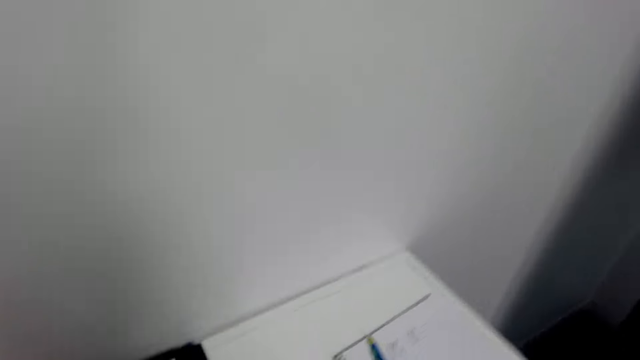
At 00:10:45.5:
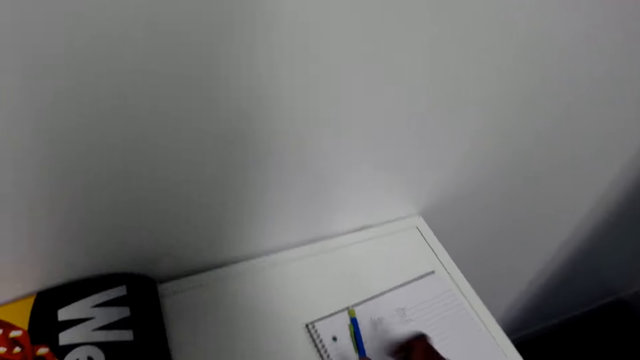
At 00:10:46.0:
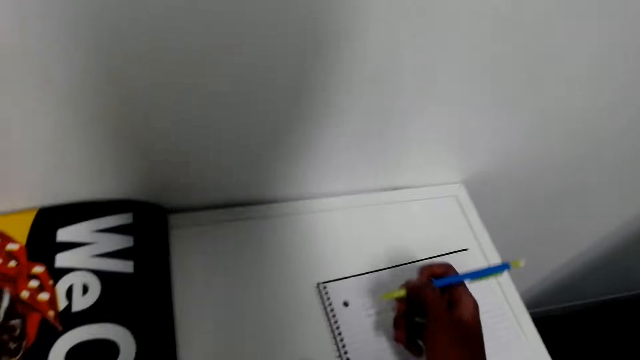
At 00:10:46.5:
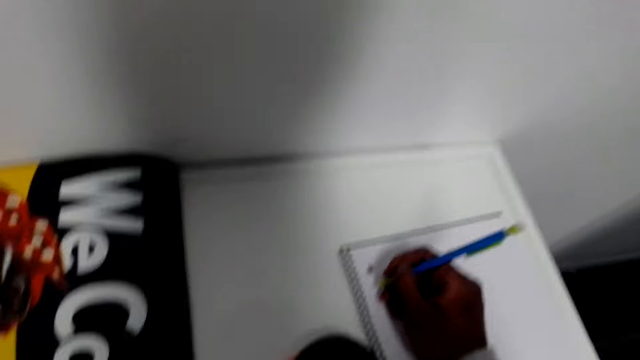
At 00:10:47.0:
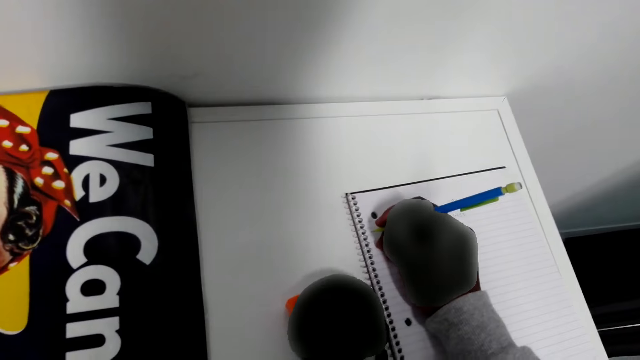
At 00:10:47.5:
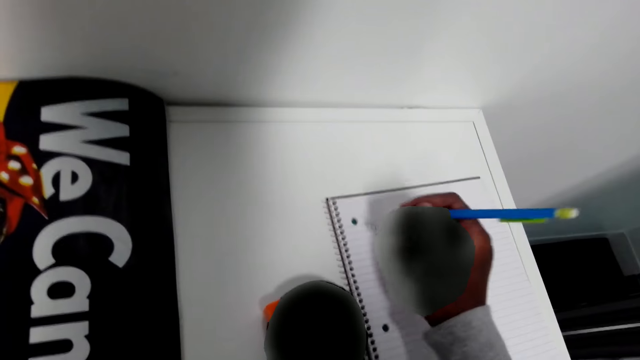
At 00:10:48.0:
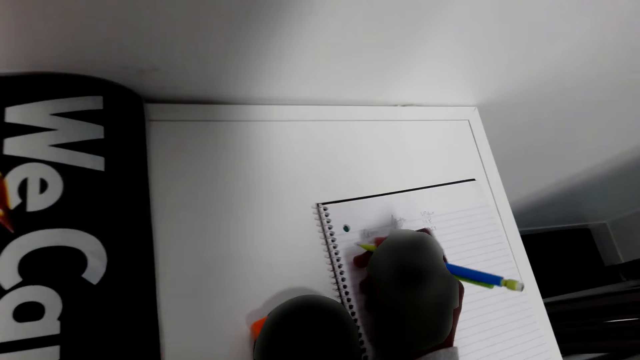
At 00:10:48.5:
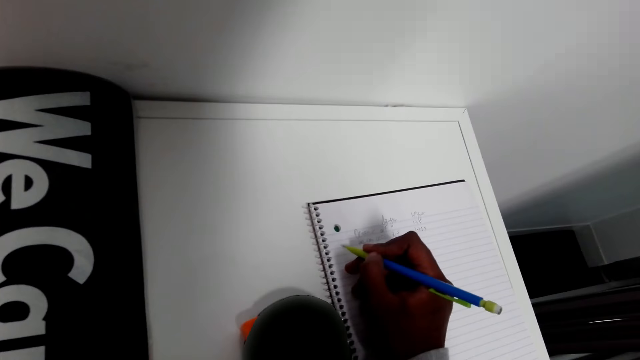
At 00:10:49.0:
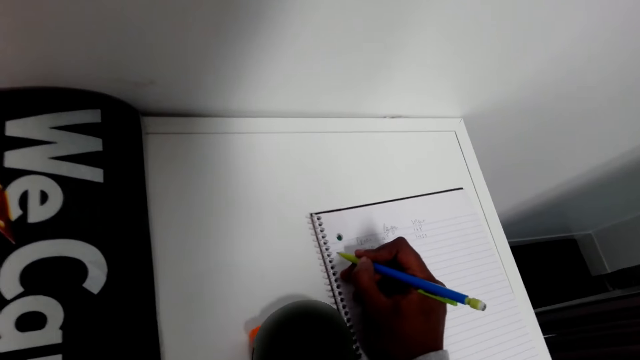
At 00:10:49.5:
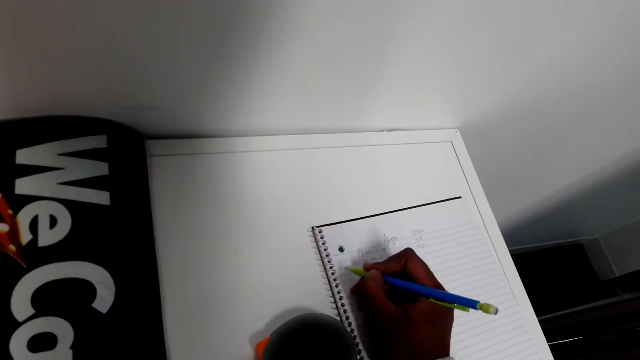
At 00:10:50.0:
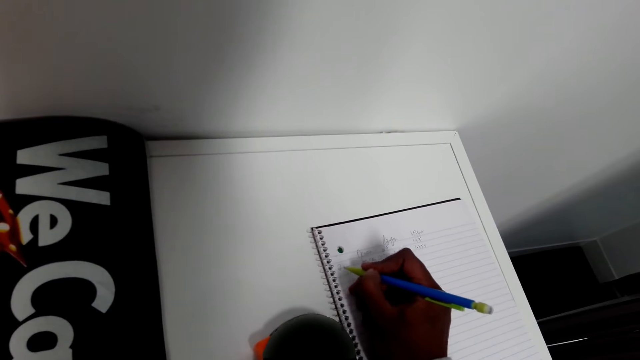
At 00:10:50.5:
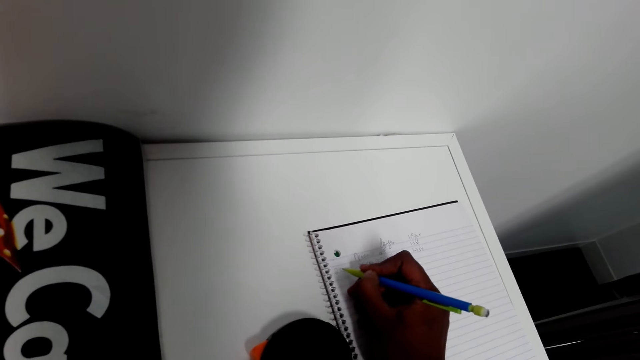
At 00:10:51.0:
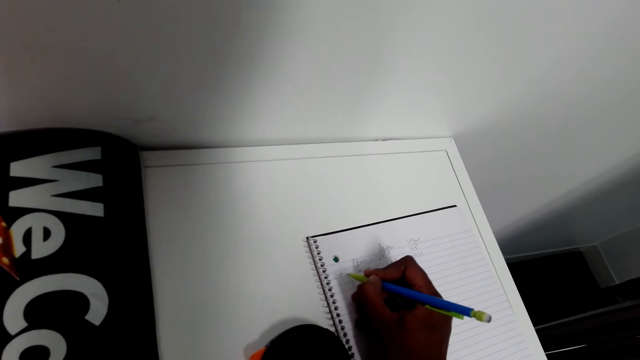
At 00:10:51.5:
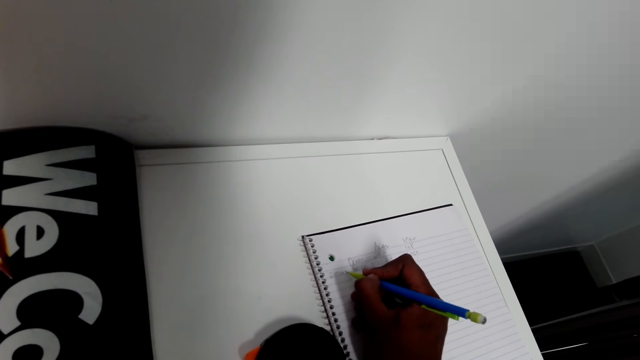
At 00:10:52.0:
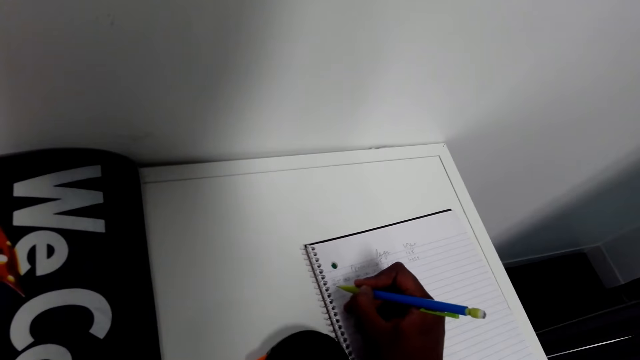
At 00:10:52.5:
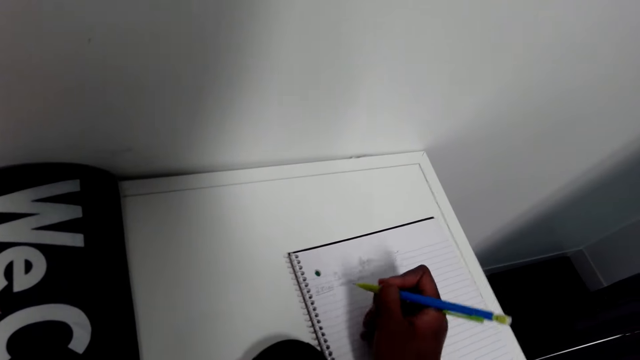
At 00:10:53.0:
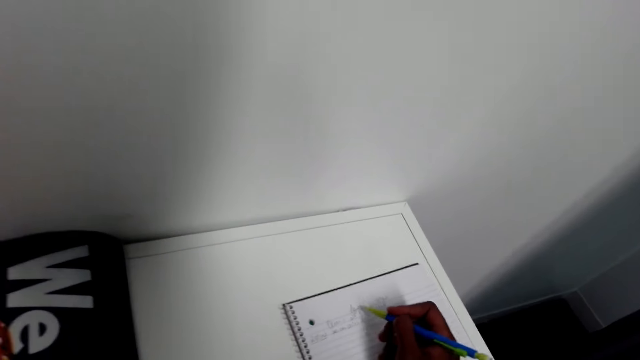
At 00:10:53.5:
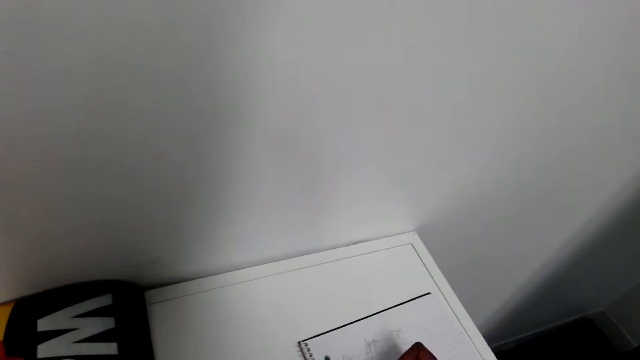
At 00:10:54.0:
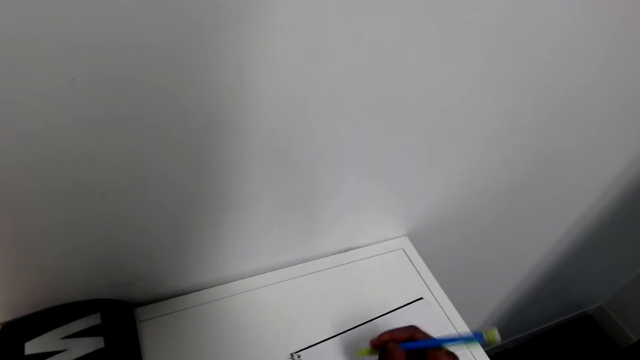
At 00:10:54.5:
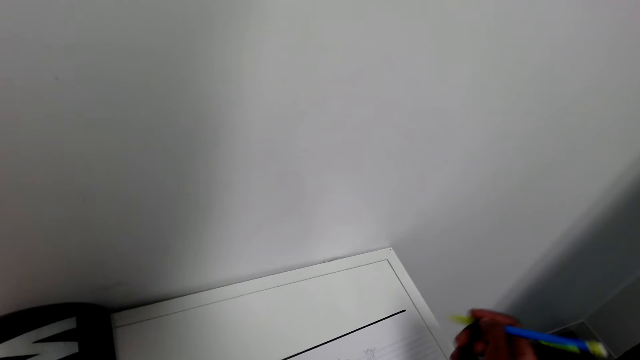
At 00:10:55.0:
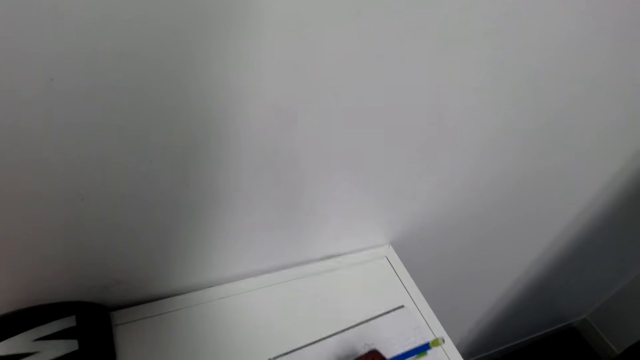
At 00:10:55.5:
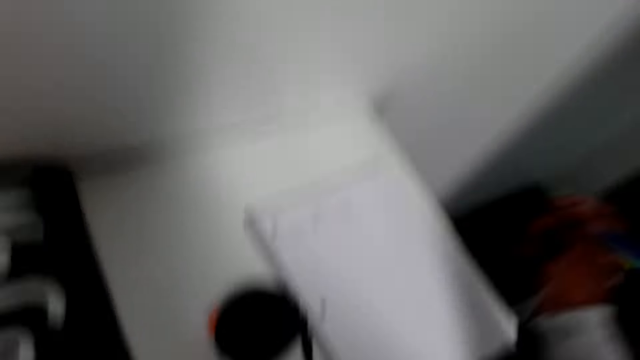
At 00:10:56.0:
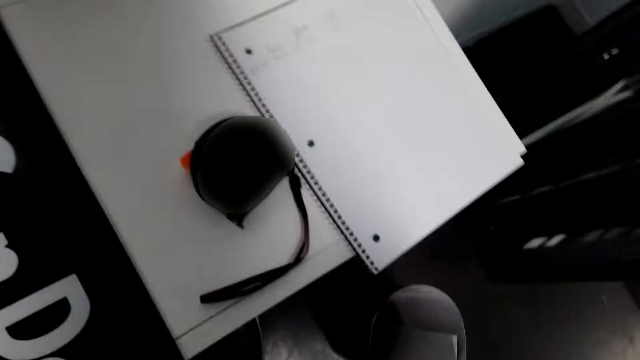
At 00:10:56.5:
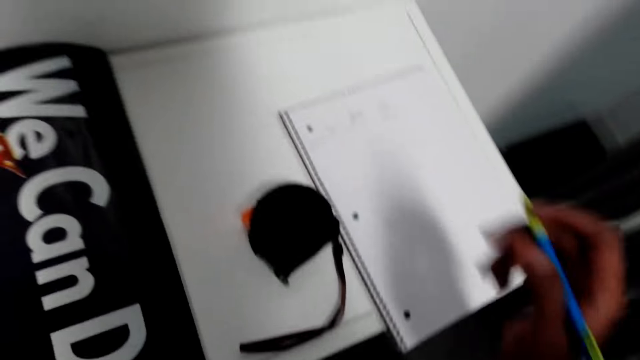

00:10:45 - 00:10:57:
The camera wearer places the poster on the bookshelves. They pick up the pen. They write on the plain paper. They write on the notebook.

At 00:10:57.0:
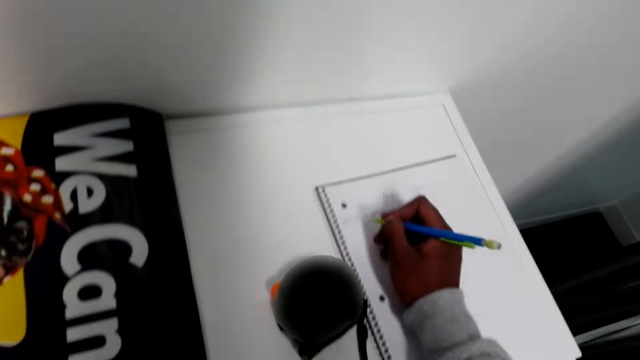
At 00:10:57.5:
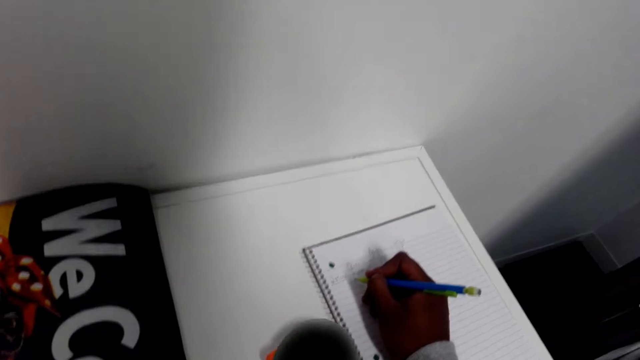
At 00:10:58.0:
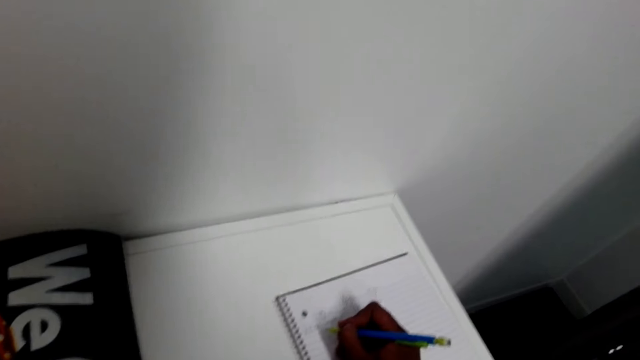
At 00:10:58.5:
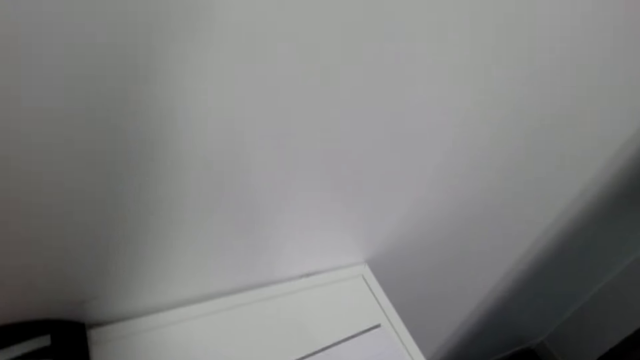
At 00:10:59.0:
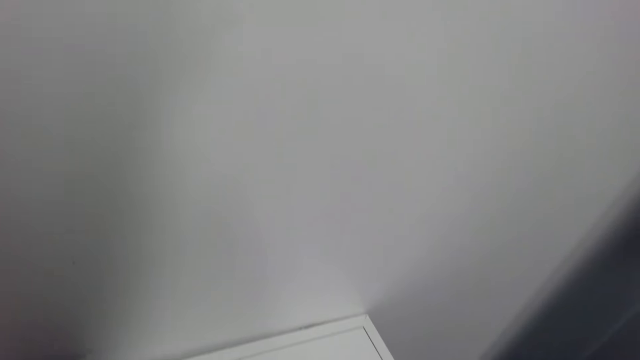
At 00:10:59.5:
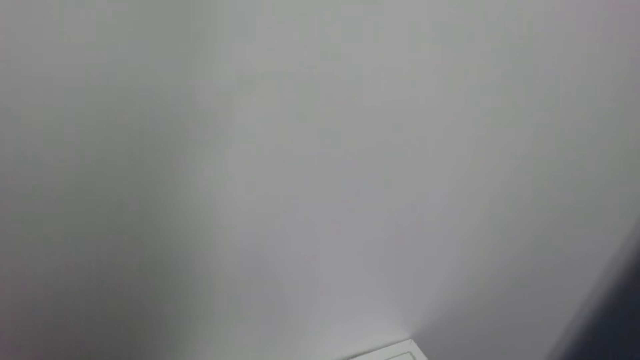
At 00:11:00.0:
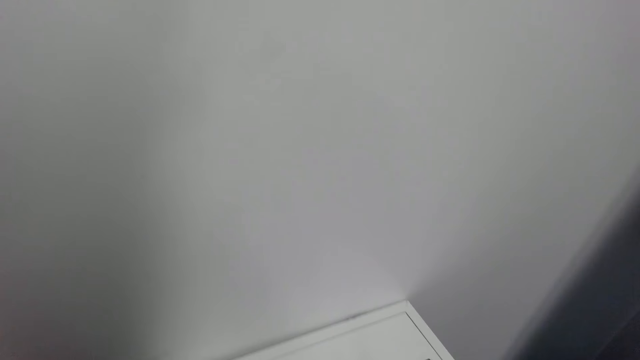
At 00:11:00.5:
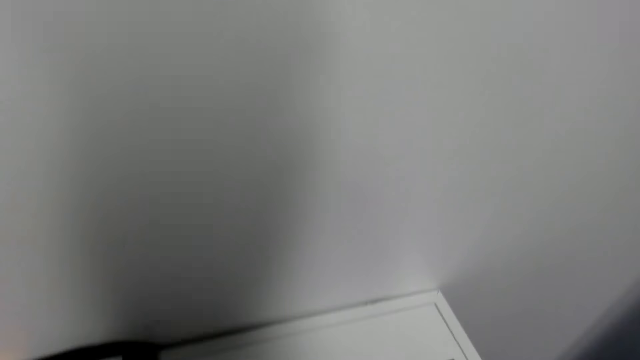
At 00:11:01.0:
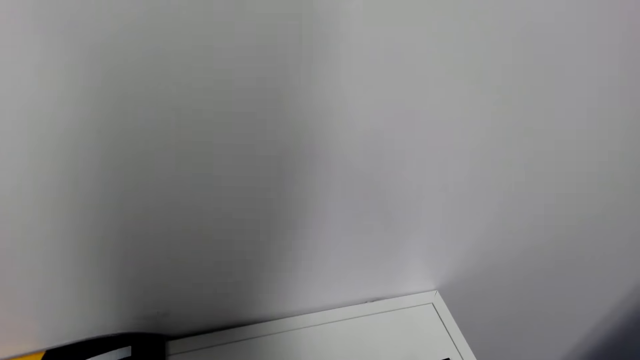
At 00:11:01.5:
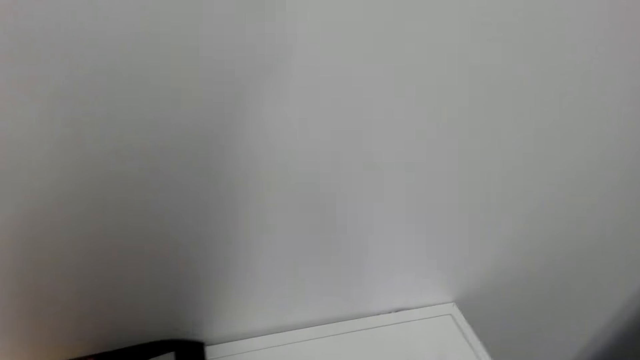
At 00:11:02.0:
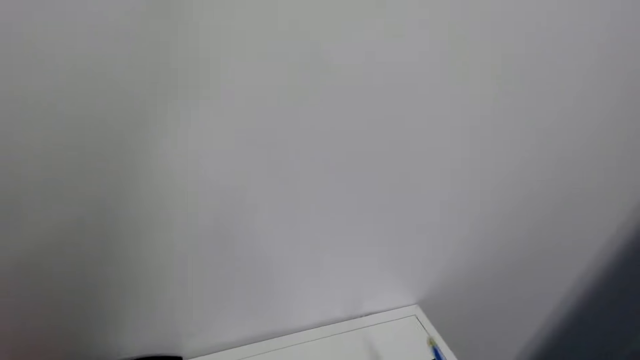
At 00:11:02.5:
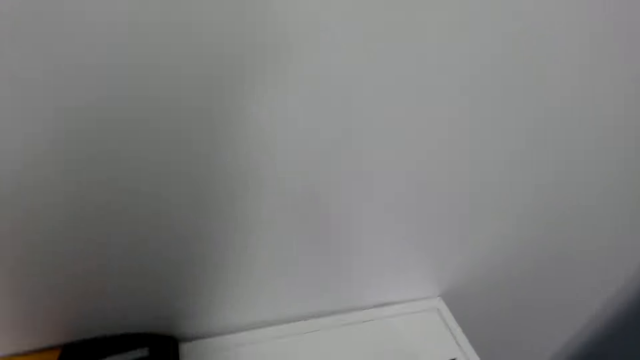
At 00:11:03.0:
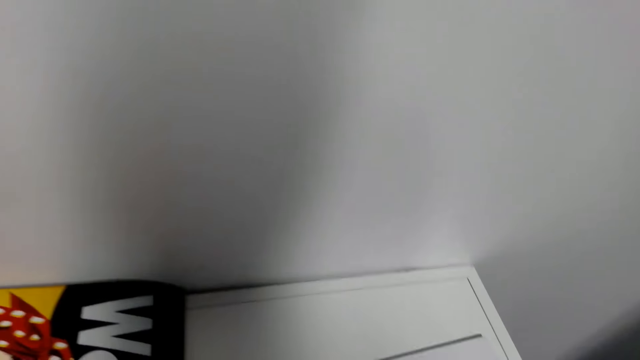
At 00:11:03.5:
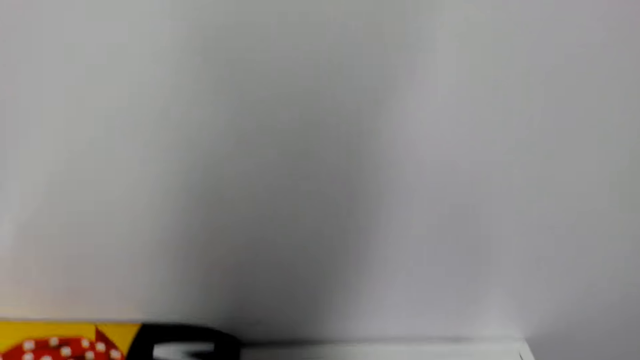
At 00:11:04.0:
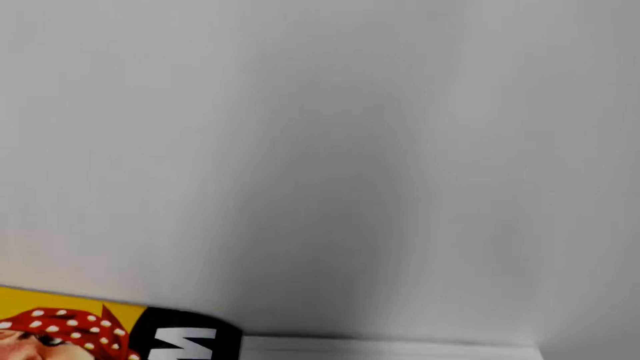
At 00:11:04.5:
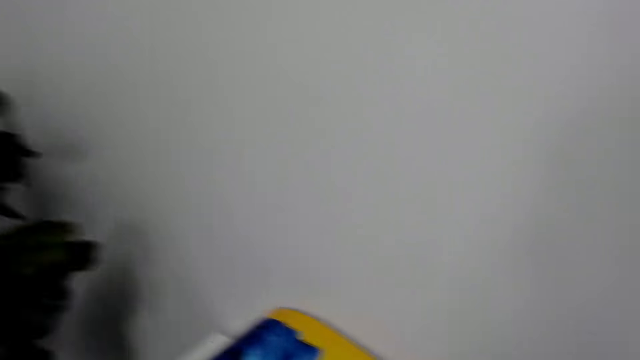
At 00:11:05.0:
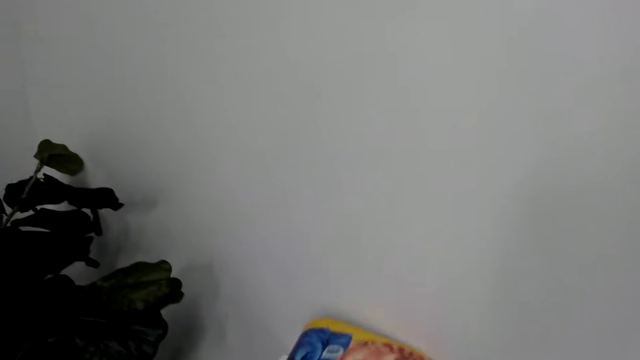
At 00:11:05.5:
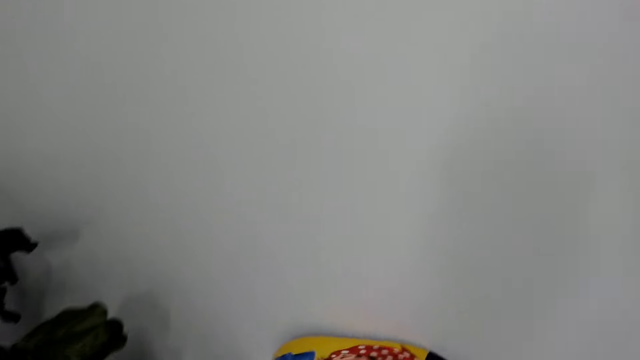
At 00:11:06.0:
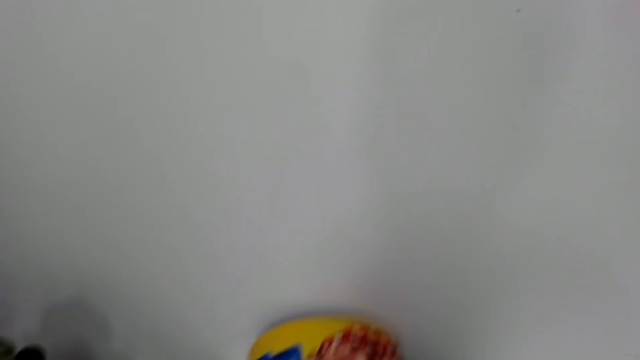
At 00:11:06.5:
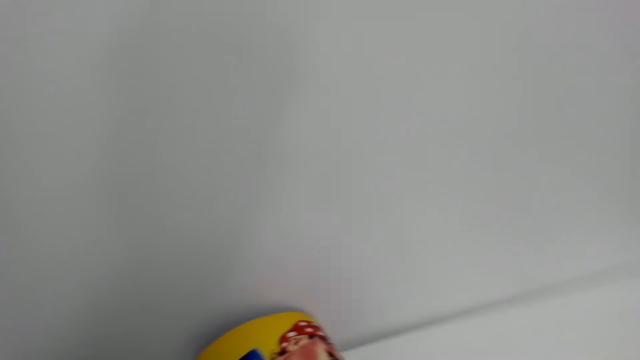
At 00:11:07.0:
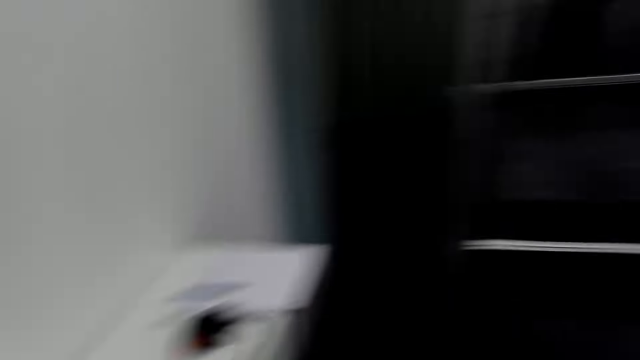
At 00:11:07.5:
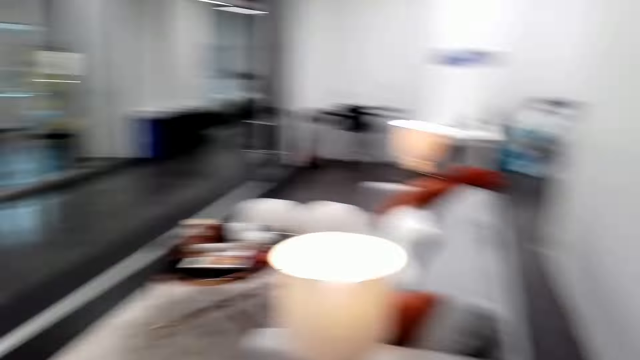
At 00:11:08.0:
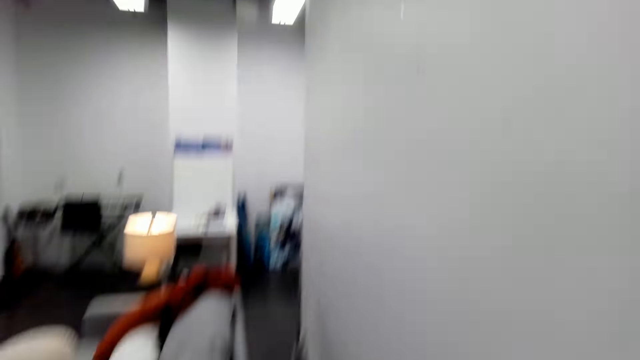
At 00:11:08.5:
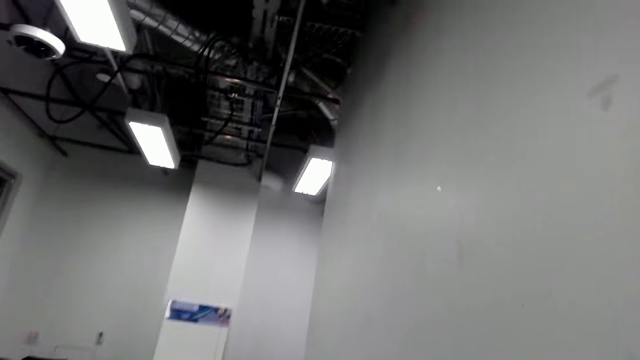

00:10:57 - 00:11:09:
The camera wearer places the pen down. They fold the poster. They walk towards the white table.
